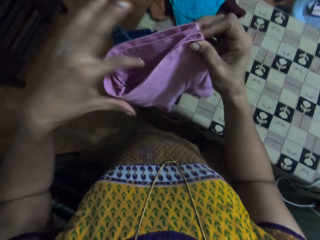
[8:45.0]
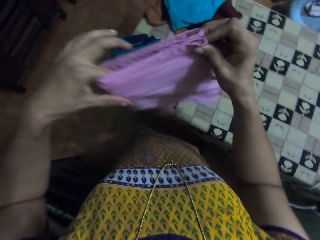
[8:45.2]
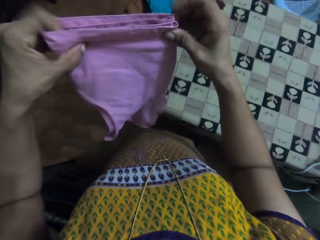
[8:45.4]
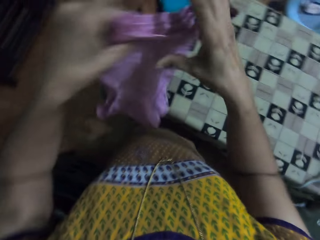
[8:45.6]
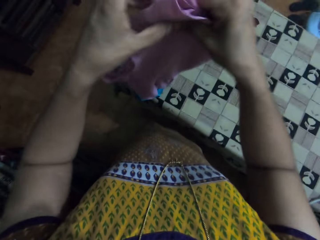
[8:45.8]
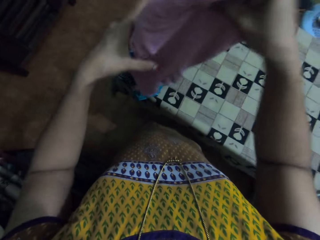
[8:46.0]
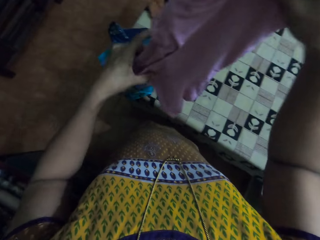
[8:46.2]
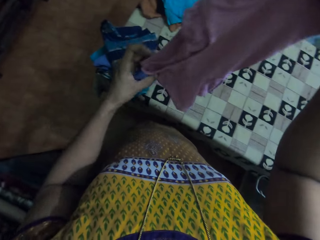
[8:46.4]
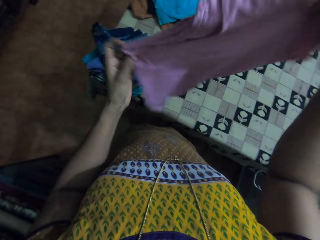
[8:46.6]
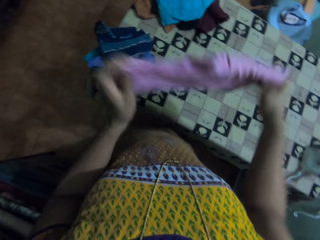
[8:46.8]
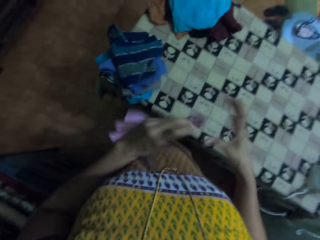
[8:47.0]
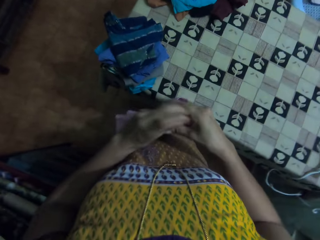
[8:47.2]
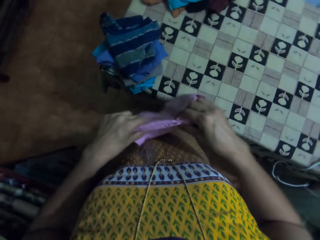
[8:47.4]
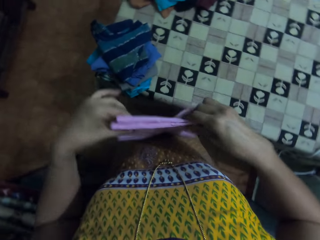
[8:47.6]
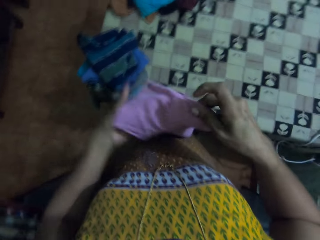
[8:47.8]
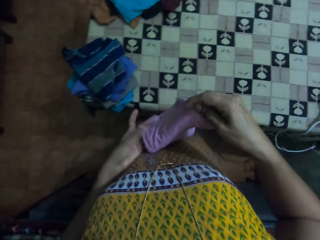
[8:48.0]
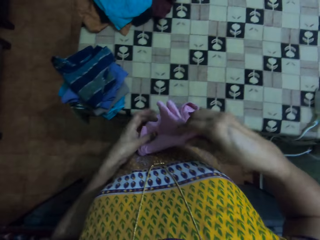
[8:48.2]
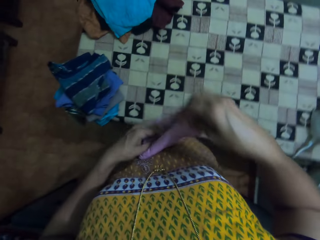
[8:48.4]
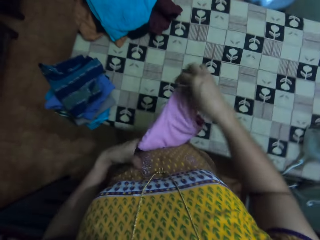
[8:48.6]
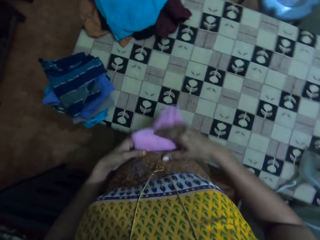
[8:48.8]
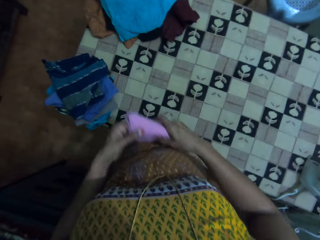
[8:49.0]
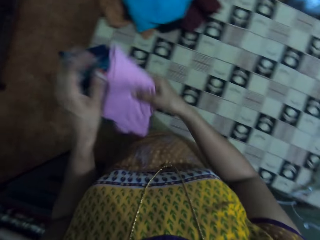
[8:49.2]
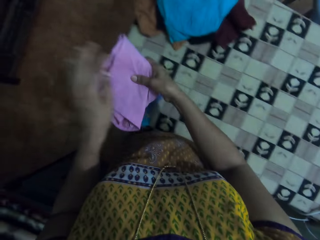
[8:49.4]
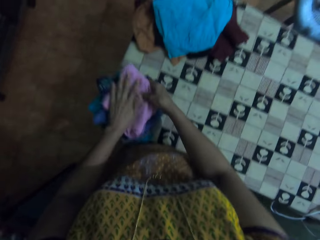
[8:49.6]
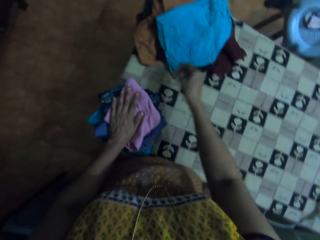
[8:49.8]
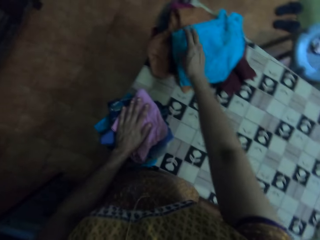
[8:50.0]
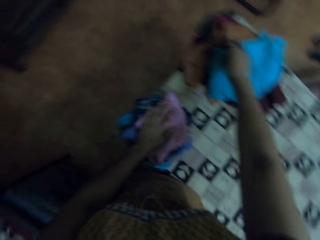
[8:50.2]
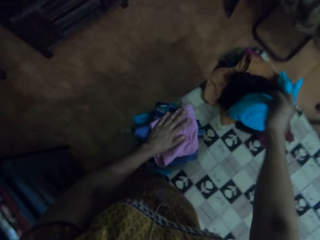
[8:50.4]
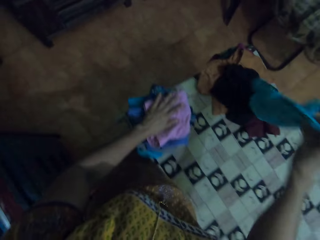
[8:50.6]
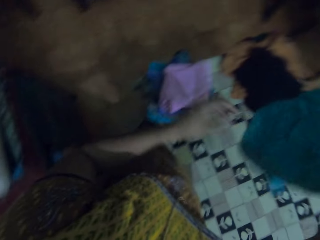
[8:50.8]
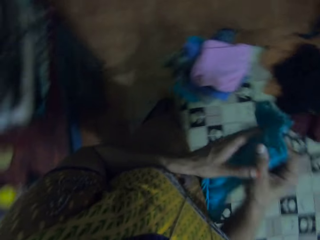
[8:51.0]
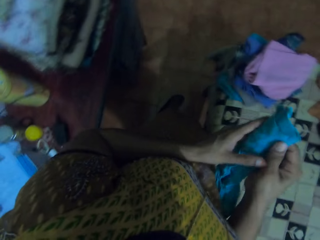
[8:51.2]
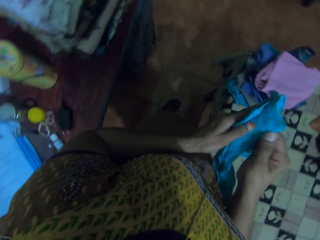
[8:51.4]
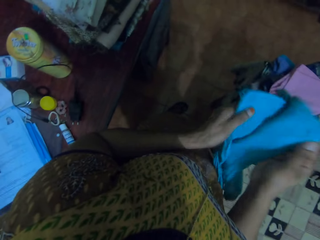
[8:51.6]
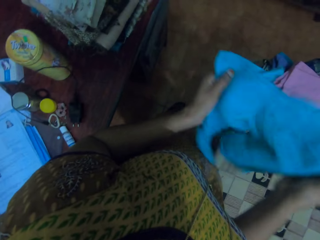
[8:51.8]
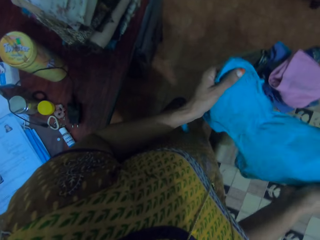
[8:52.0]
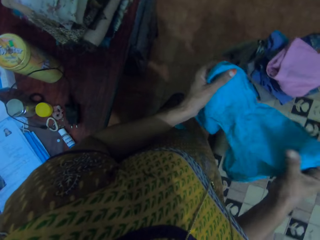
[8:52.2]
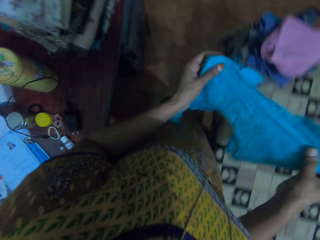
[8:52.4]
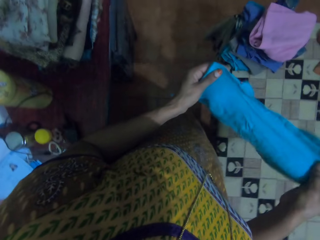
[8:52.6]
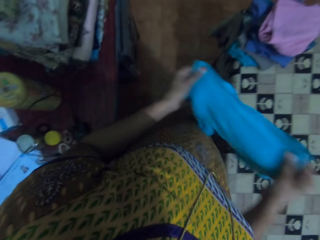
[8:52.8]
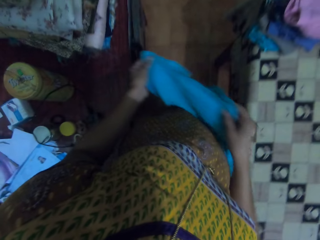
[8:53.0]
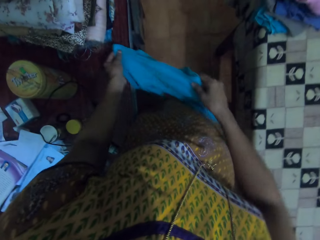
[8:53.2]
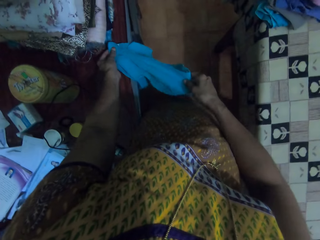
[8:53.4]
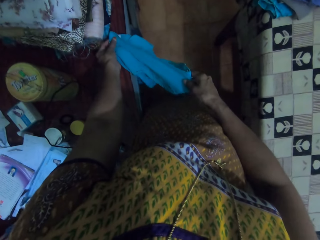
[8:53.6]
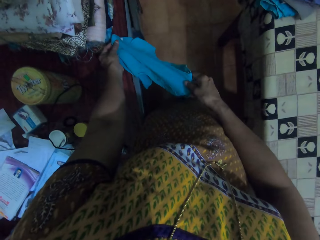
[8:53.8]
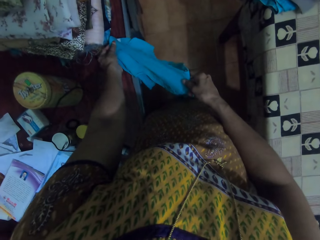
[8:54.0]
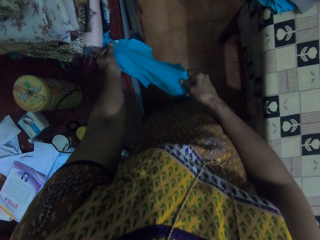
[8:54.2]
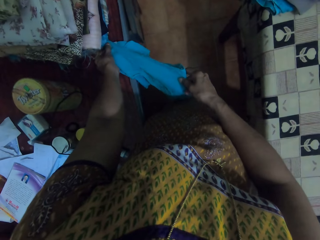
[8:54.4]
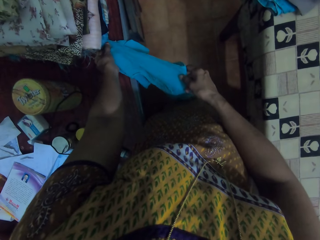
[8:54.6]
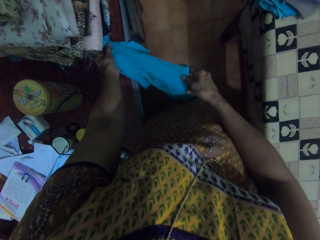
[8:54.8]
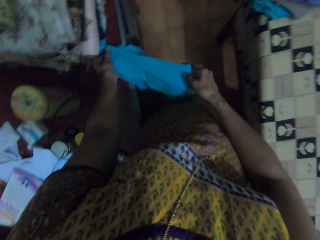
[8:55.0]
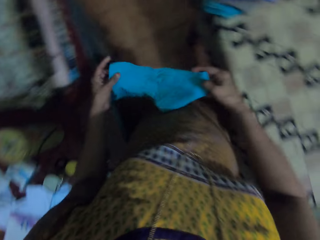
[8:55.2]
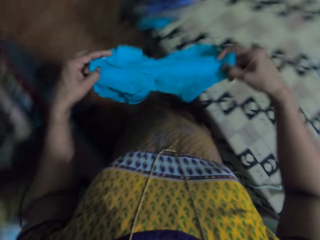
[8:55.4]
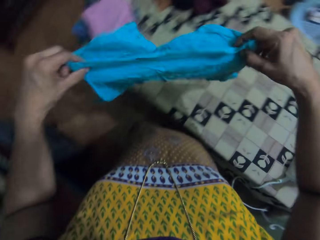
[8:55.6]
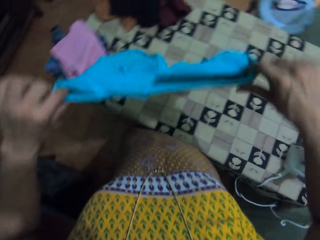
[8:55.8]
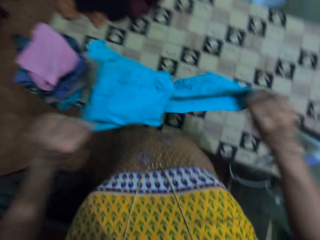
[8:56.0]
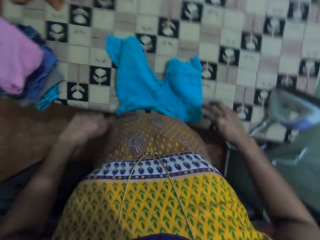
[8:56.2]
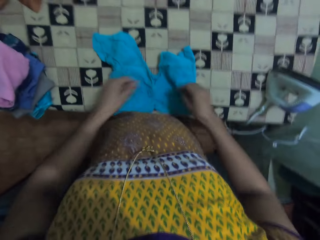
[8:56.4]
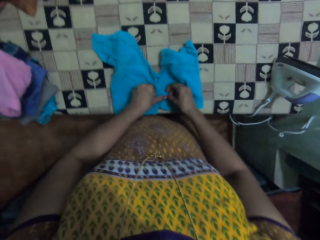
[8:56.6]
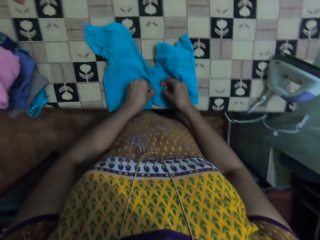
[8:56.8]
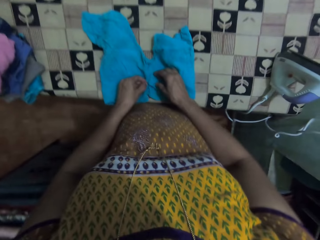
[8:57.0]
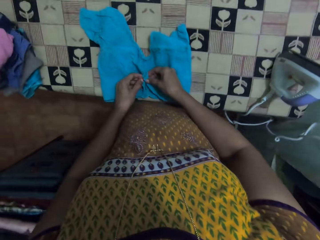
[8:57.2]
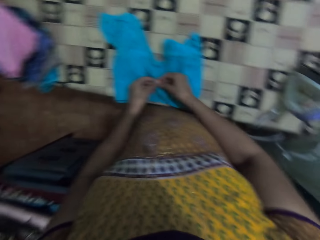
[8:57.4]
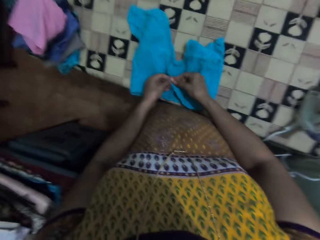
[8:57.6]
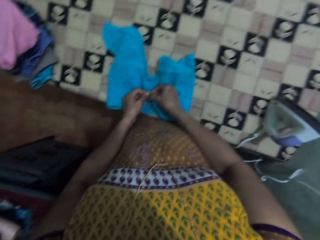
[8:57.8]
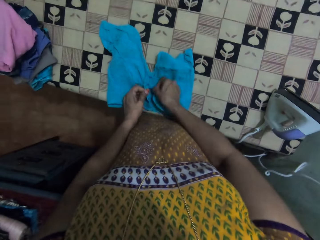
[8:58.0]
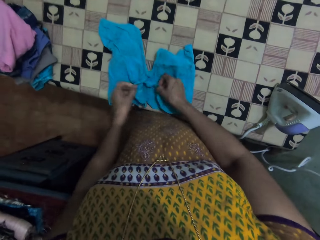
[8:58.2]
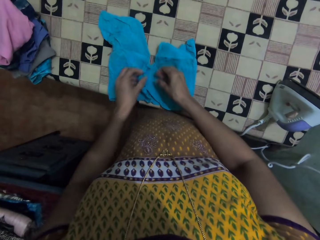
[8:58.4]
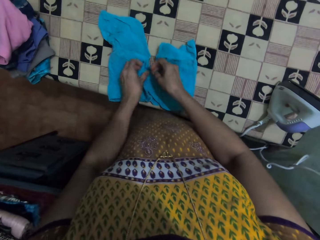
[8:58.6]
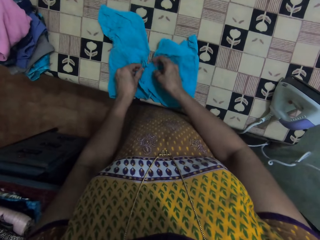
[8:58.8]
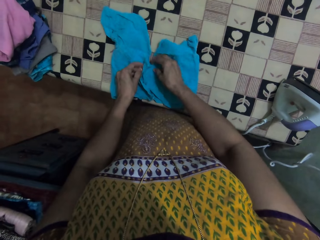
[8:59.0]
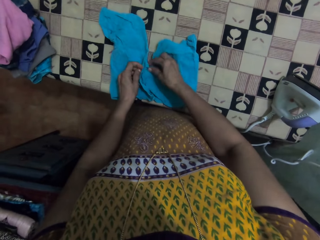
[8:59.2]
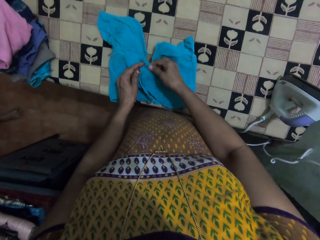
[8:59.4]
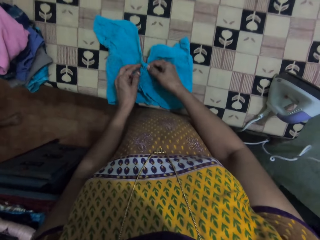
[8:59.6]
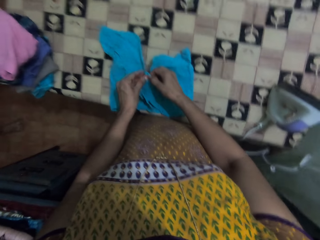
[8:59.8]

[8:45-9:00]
The camera wearer places the iron down. They drop a blouse. They take the blouse. They fold the blouse. They do something. They hold the cloth on the drawer. They drop the blouse. They place the cloth on the table. They unbutton the blouse.

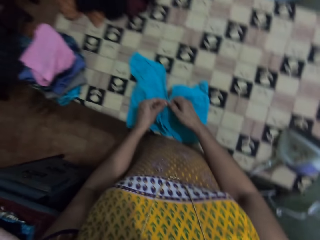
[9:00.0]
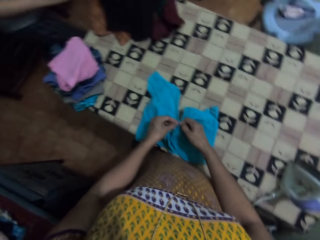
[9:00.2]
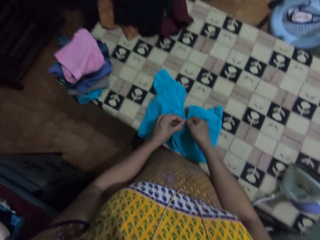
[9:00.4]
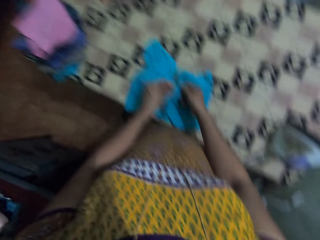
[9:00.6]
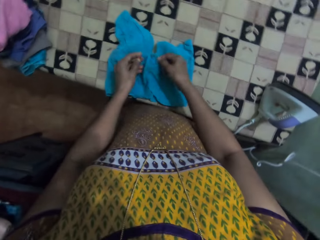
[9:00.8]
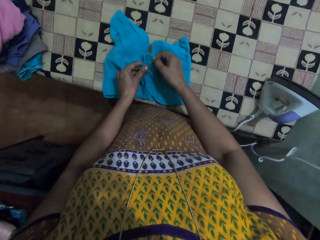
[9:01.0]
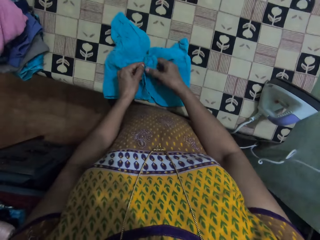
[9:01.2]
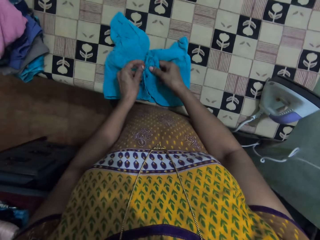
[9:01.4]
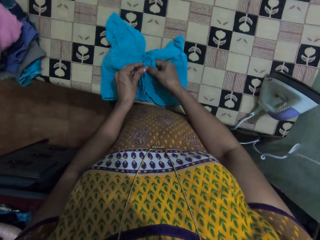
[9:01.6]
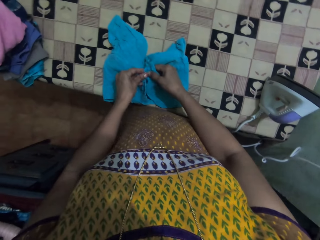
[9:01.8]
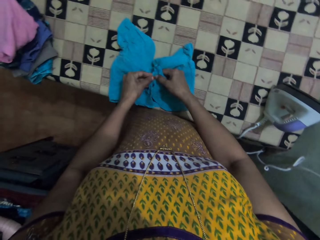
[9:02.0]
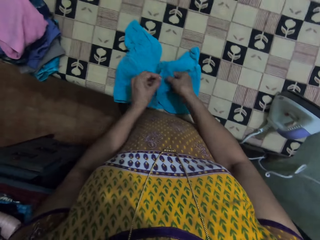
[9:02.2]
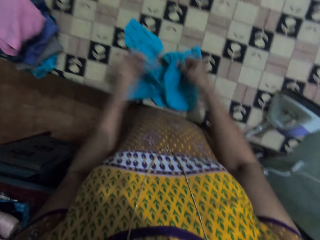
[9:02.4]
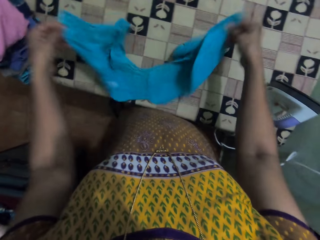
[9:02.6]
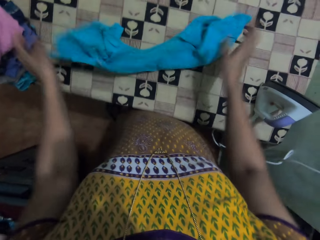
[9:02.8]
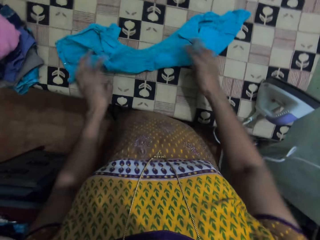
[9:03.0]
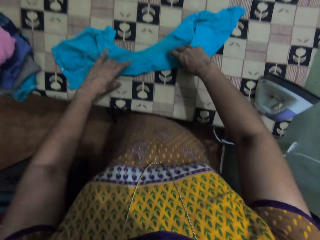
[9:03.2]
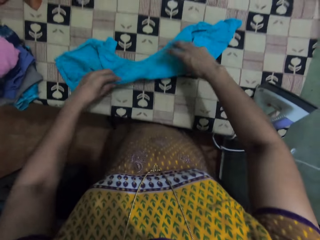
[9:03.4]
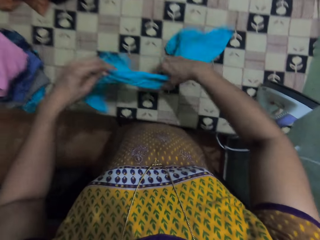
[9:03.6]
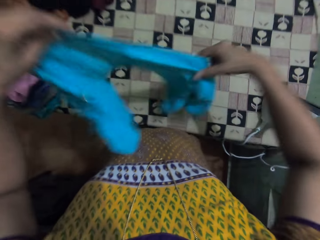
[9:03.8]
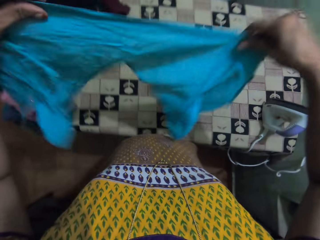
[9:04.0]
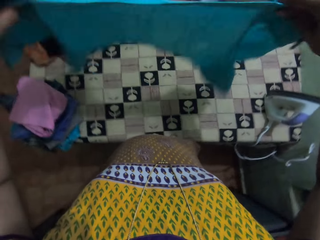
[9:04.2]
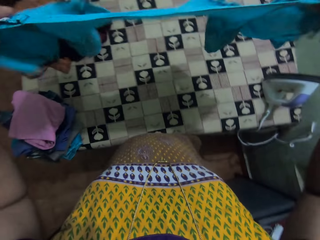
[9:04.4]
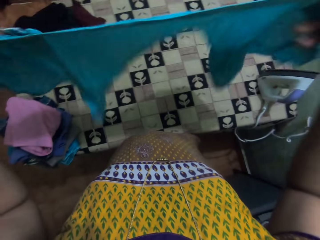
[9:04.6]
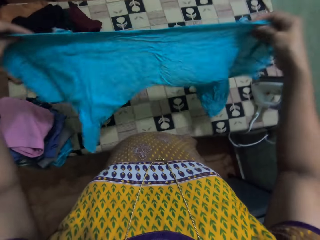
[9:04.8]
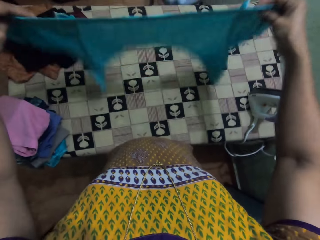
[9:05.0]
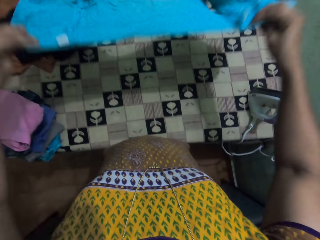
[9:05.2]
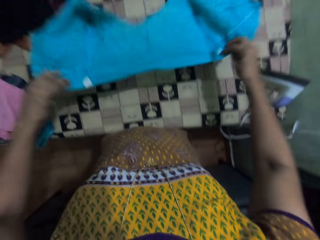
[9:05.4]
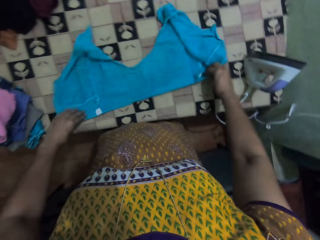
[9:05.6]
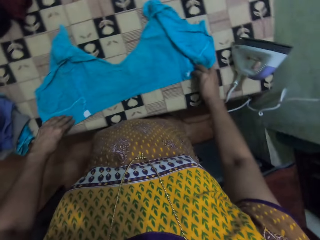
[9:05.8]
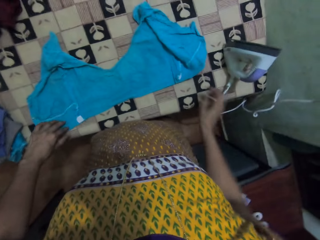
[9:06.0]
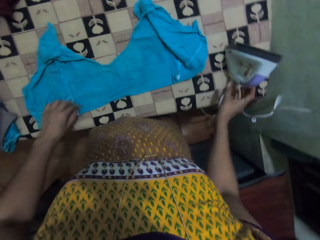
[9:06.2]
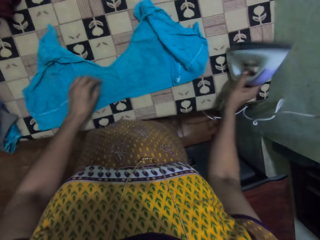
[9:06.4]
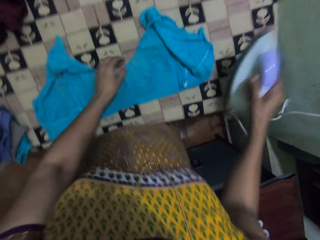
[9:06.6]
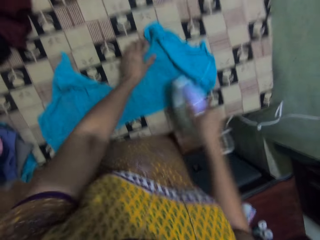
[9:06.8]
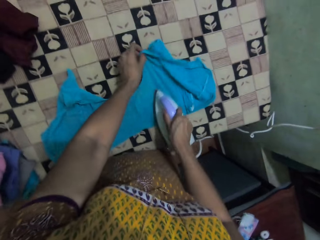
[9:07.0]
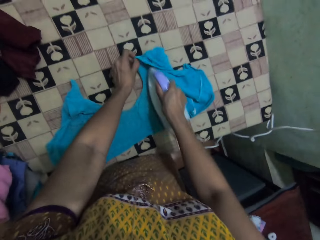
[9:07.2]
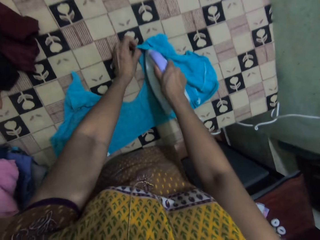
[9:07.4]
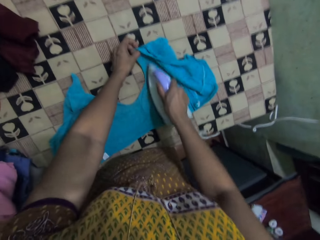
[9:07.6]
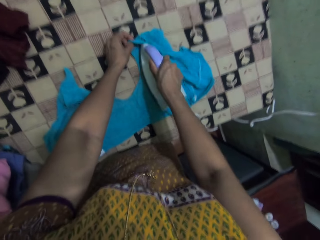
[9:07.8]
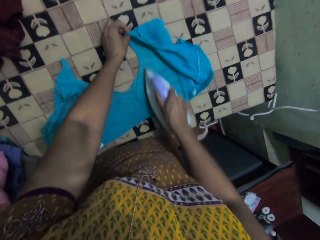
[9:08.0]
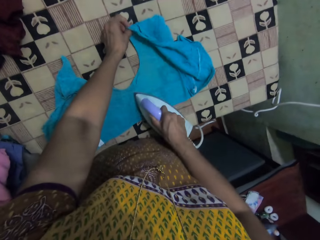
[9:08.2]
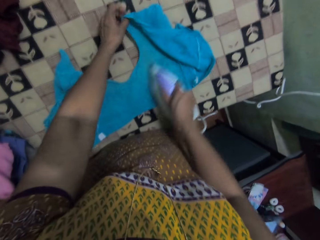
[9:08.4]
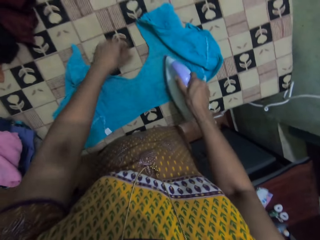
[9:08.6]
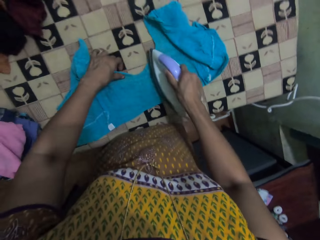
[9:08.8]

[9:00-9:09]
The camera wearer lifts a blouse. They straighten the cloth. They drop the blouse. They take an iron. They hold the blouse. They iron the blouse.
